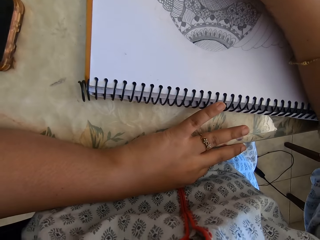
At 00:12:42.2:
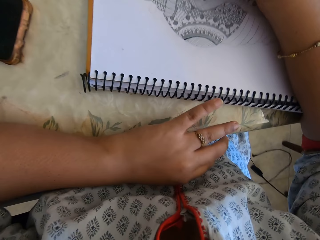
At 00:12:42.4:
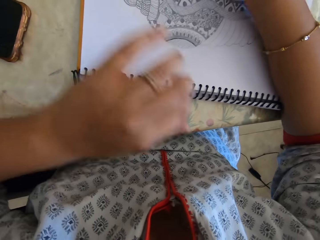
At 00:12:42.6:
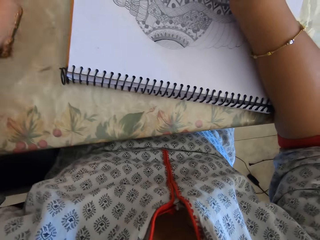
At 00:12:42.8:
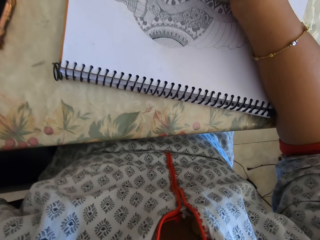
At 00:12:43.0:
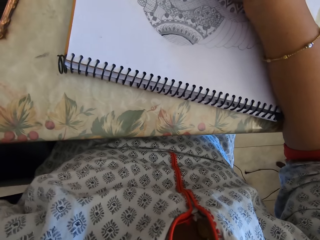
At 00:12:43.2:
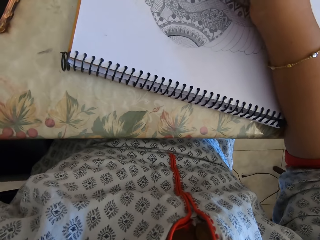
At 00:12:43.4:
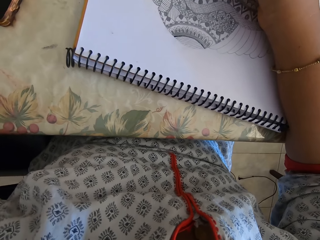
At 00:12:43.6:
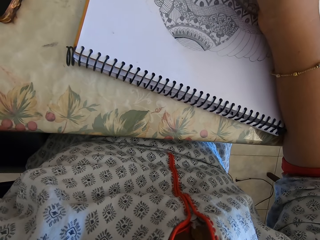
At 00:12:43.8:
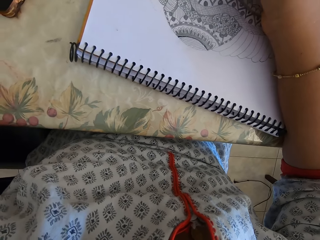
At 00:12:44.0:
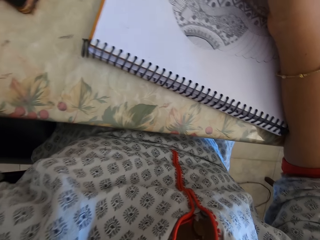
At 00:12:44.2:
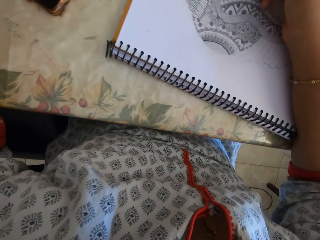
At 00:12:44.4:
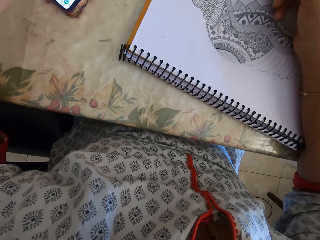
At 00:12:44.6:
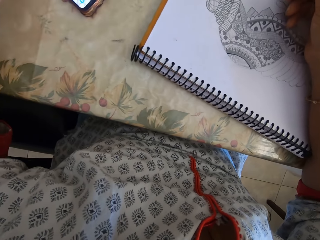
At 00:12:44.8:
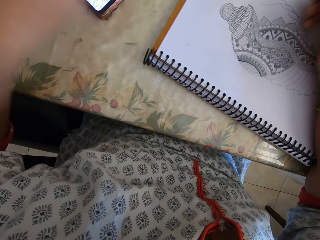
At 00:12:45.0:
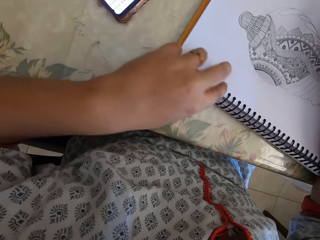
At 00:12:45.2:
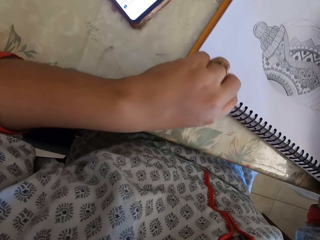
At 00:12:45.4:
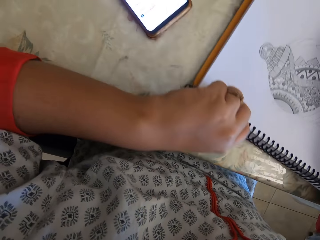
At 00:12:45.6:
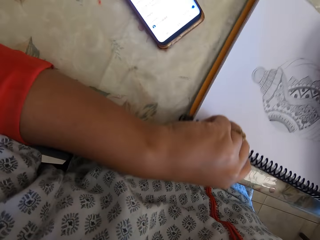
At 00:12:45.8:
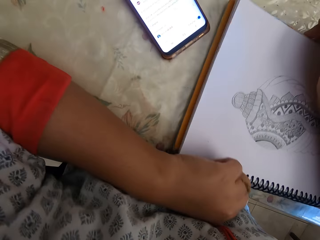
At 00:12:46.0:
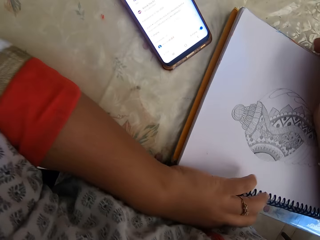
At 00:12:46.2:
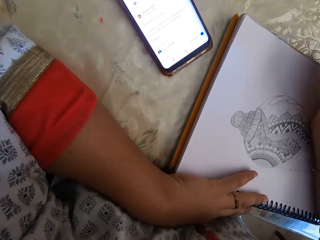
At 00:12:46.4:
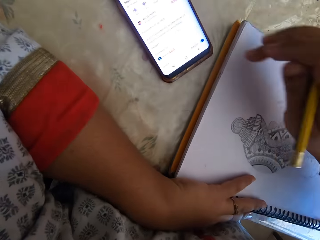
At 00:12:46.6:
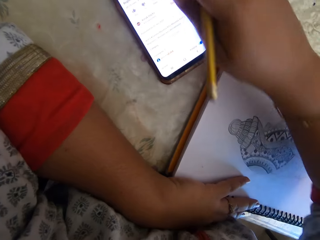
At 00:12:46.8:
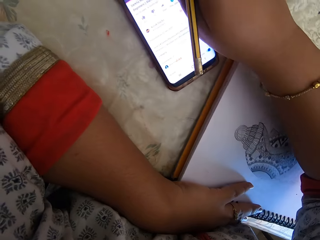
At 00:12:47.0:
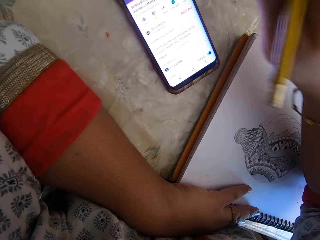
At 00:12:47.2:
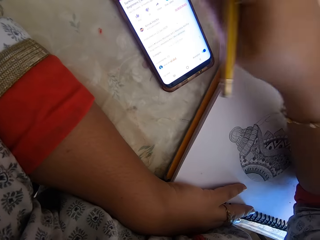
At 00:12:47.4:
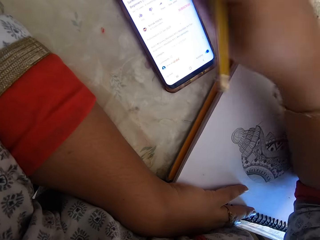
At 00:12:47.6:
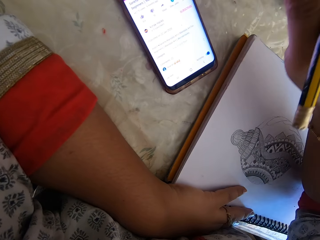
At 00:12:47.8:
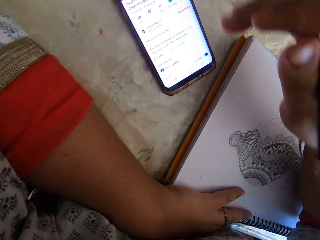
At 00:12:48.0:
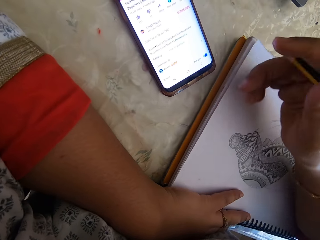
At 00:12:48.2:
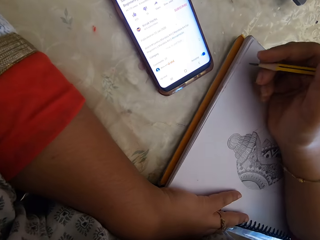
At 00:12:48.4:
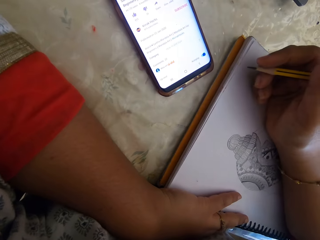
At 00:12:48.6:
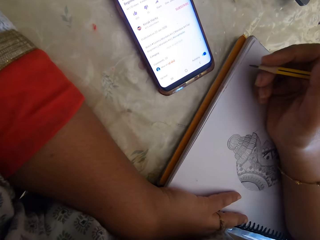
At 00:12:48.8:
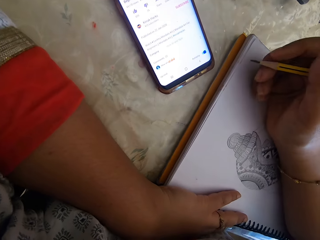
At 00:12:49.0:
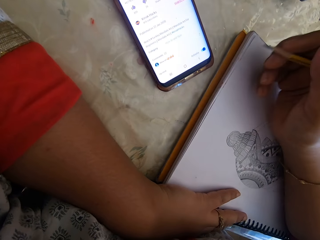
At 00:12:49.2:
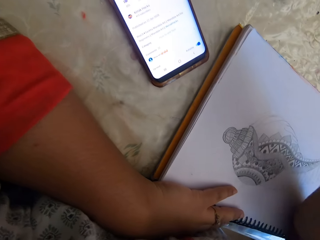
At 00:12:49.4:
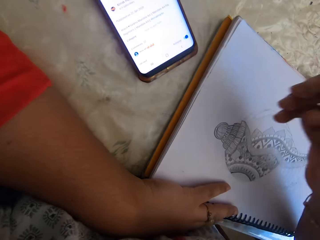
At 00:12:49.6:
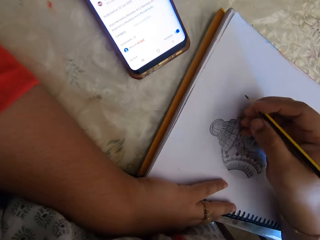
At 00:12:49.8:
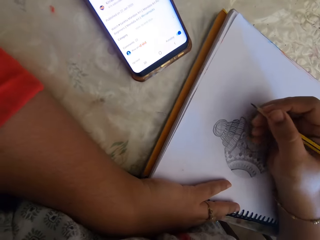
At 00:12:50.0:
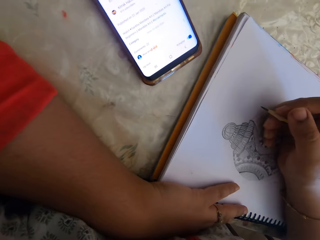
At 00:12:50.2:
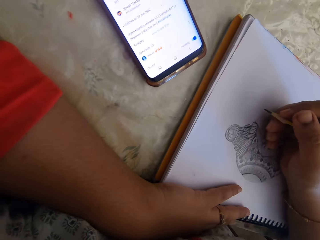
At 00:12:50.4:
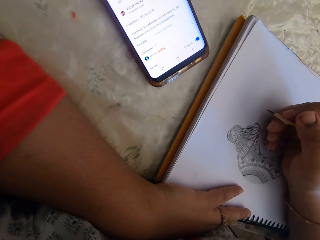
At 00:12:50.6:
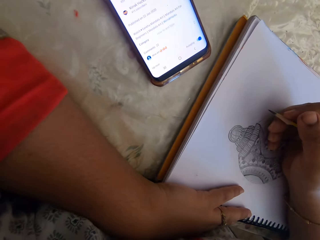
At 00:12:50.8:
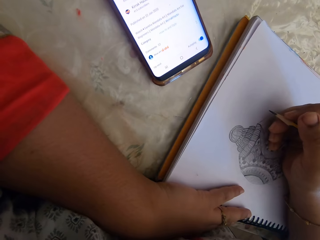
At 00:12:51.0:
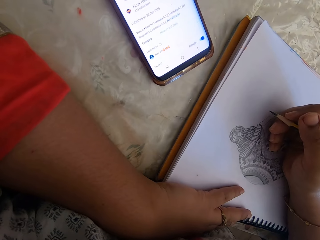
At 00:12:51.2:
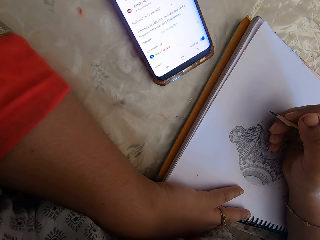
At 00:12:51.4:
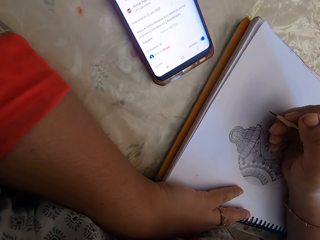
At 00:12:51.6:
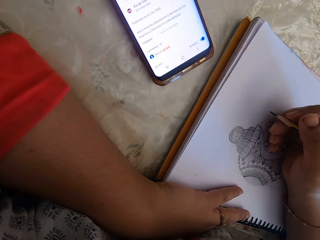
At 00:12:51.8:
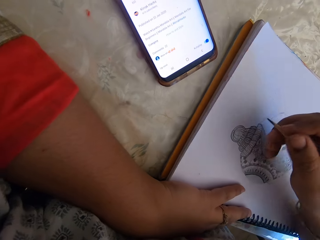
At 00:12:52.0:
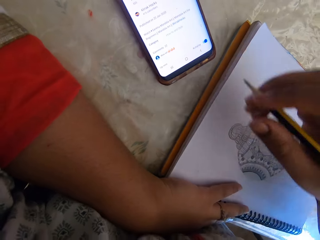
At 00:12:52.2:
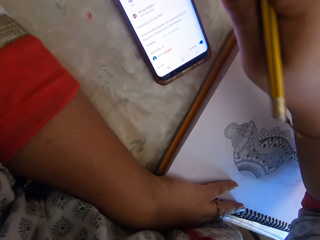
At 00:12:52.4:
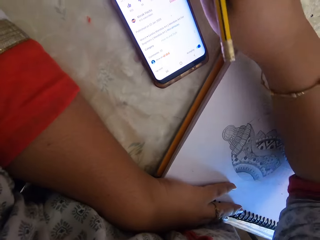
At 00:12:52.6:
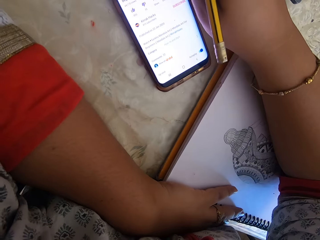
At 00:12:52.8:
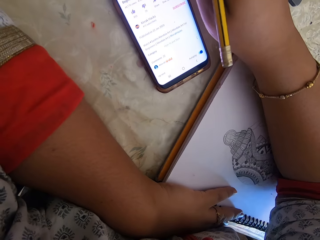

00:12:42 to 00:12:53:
The camera wearer continues to draw. They touch the phone. They check the phone.

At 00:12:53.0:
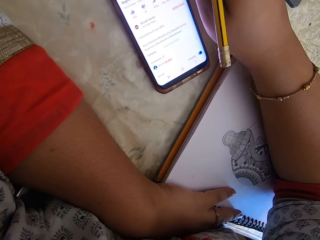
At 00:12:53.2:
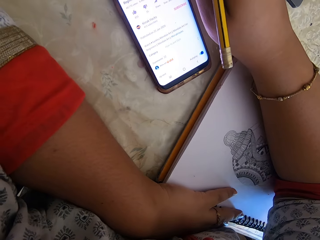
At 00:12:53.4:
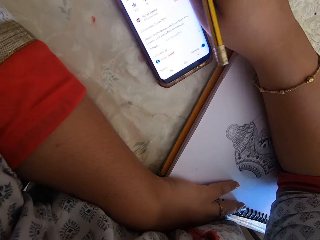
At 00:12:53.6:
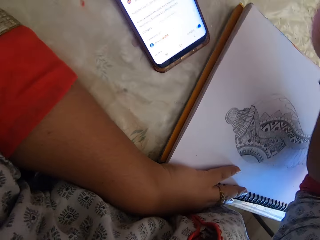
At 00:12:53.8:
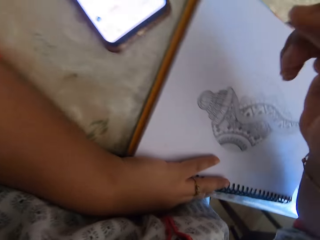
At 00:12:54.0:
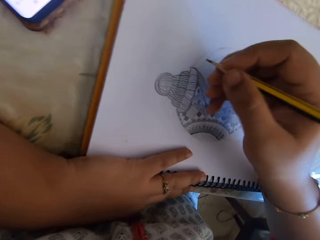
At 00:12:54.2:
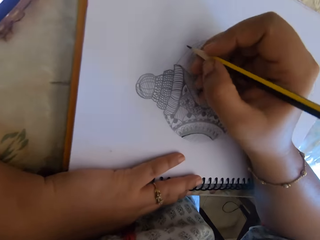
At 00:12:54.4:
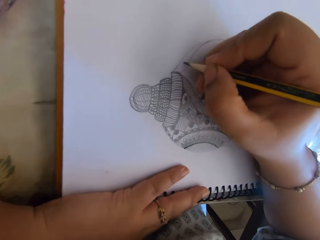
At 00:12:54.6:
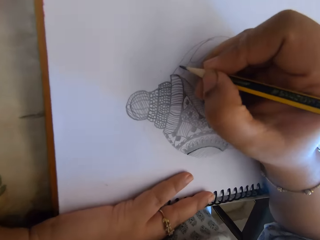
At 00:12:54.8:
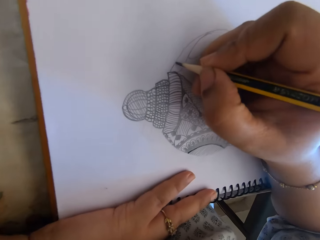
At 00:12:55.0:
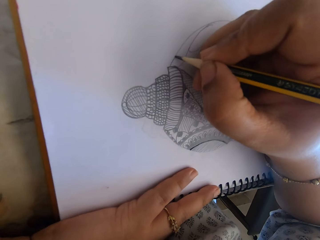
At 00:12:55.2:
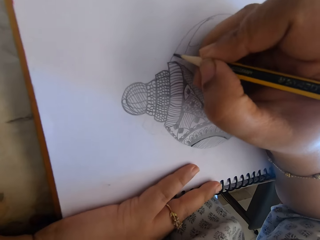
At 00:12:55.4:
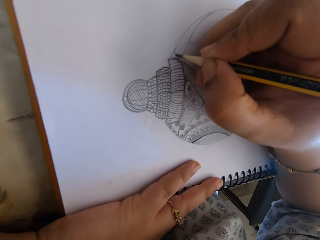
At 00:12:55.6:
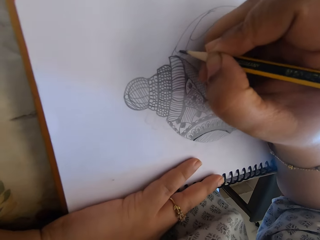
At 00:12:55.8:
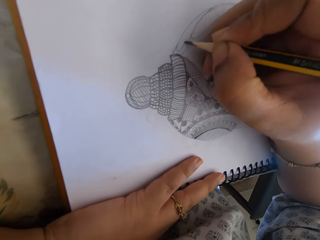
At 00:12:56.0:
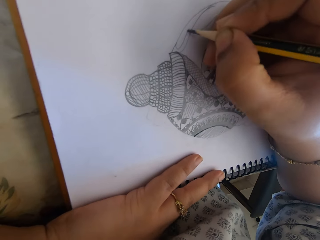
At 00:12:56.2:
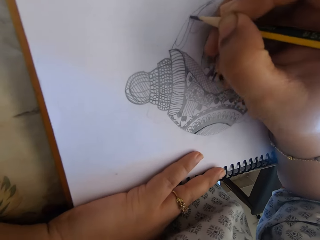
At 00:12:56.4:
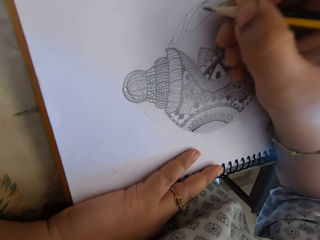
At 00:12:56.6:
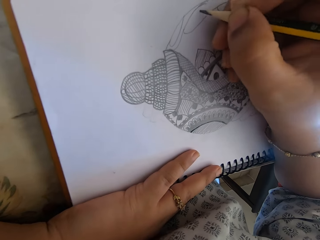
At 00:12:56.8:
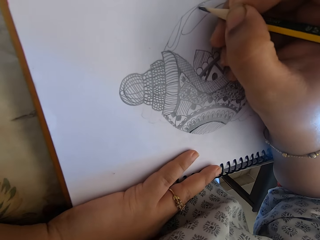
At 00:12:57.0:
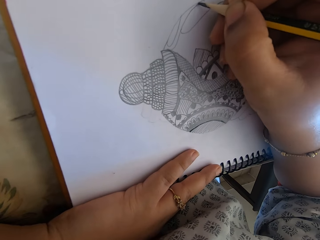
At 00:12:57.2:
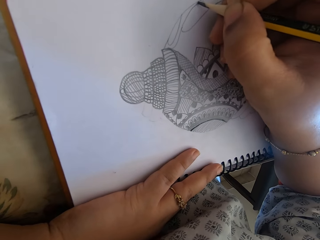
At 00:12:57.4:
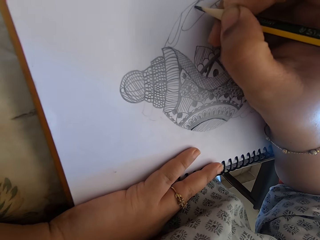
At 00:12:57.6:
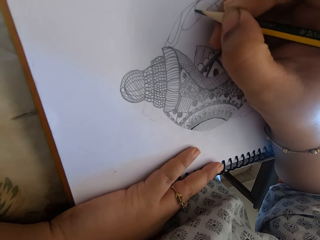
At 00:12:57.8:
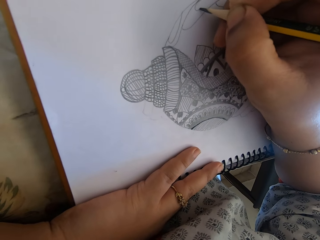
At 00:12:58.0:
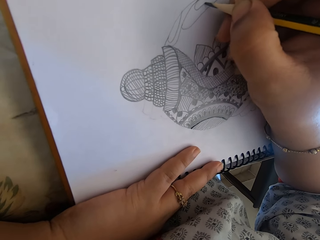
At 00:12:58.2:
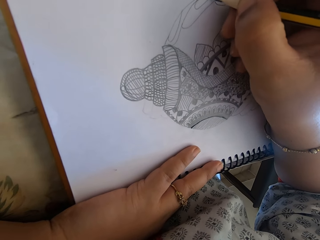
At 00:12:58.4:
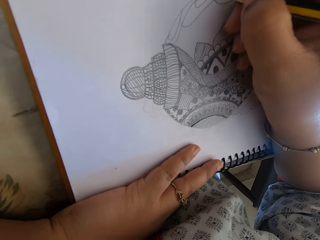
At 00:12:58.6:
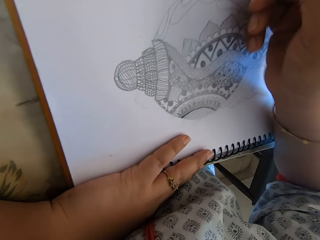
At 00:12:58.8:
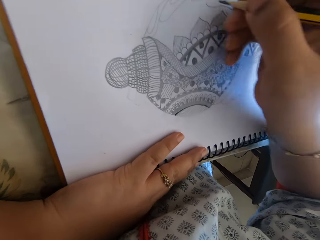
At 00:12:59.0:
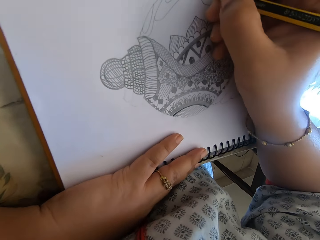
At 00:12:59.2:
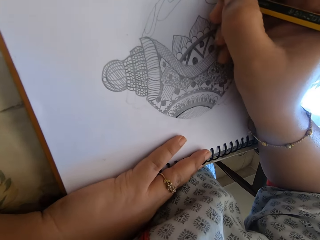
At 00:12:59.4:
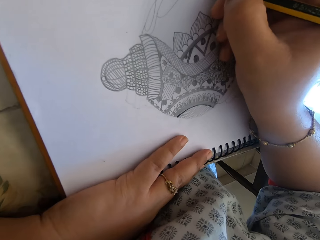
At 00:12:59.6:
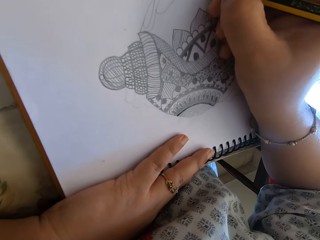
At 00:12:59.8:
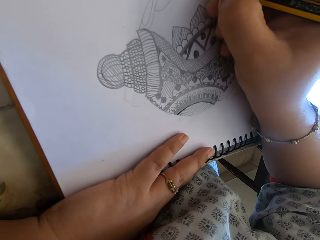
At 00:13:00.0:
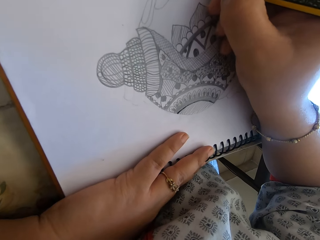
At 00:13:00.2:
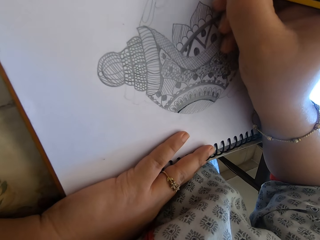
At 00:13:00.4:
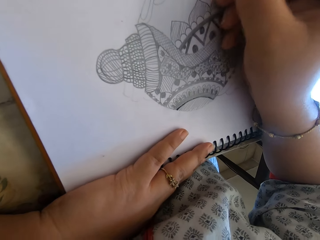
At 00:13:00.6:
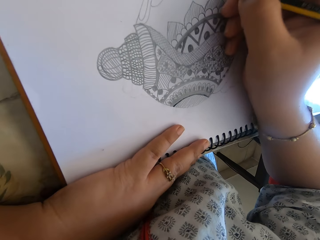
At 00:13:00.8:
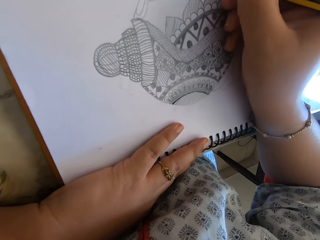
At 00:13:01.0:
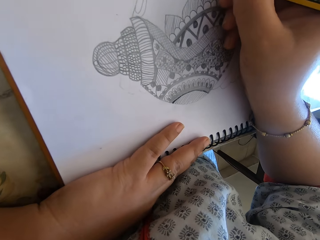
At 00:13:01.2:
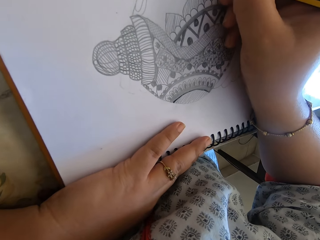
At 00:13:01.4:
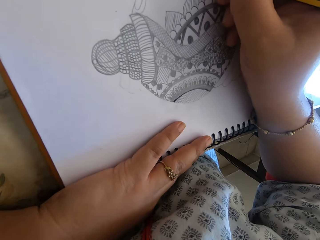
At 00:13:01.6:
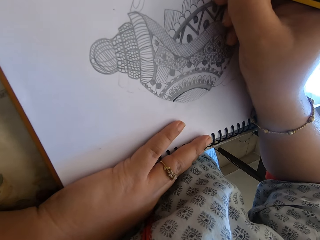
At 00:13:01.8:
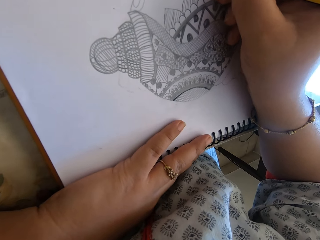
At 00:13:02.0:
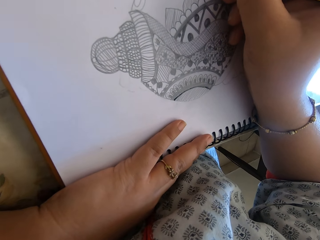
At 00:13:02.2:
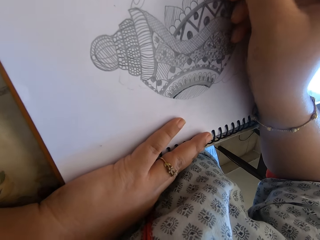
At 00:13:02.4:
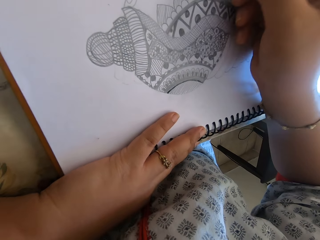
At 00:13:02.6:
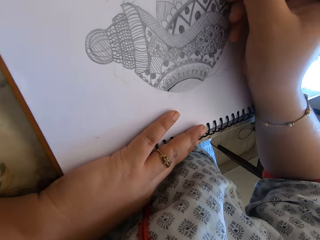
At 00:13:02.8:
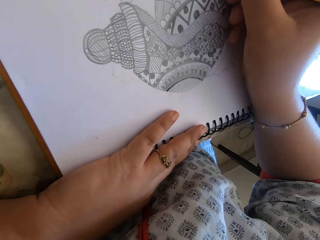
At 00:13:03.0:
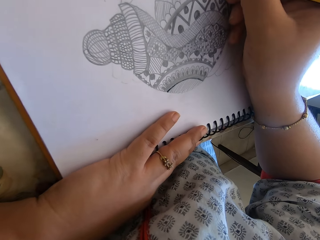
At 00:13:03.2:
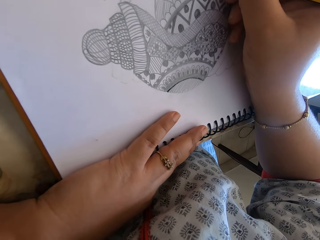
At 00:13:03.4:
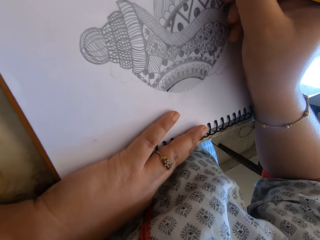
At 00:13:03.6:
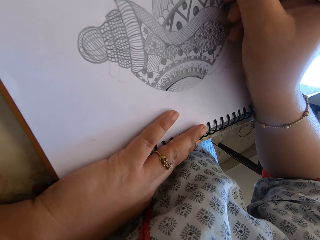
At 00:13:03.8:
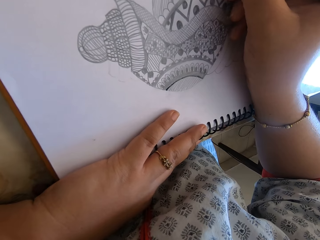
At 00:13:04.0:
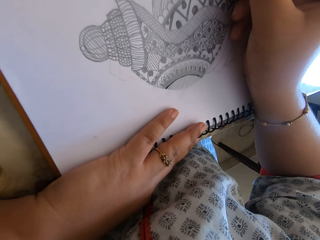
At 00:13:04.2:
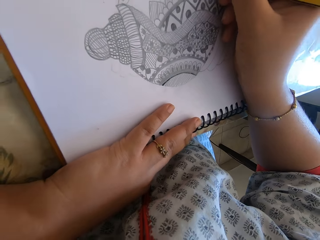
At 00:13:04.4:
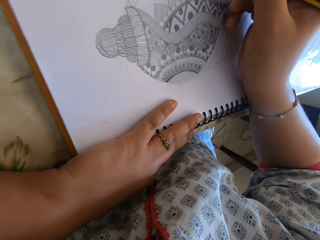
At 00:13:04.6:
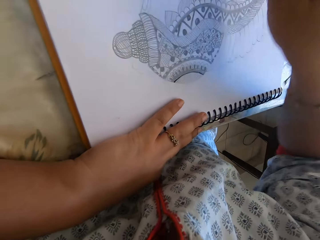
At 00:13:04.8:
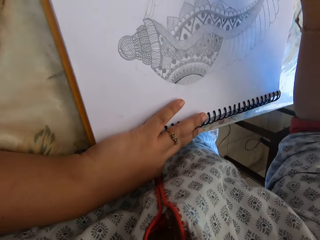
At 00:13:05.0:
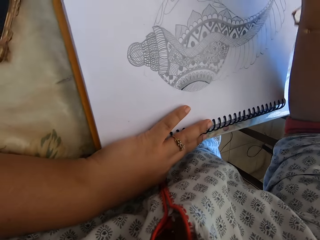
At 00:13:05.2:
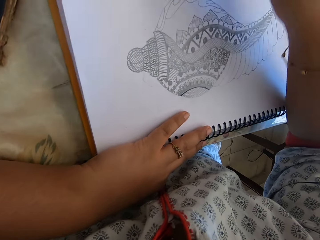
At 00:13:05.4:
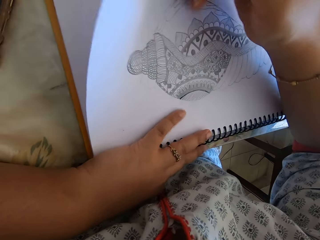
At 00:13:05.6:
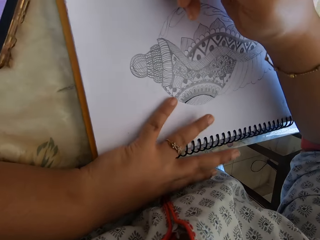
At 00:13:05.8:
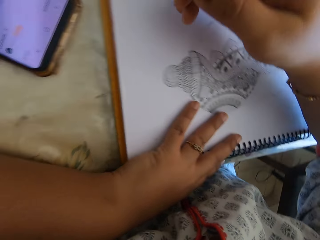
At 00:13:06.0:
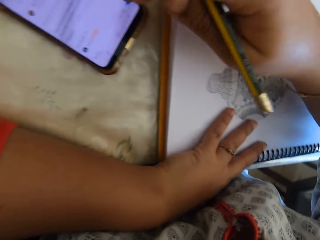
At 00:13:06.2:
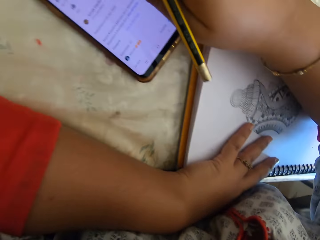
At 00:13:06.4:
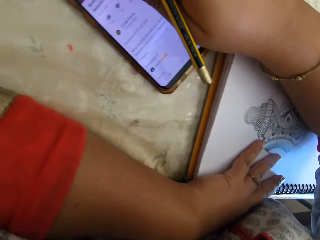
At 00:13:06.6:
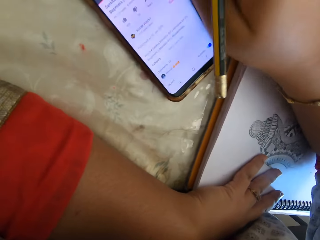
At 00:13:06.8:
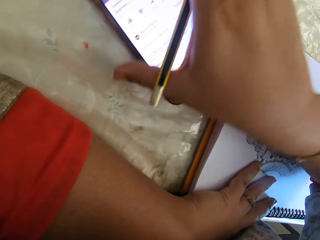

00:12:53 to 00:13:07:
The camera wearer draws with a pencil on the notebook. They touch the phone and return it.
